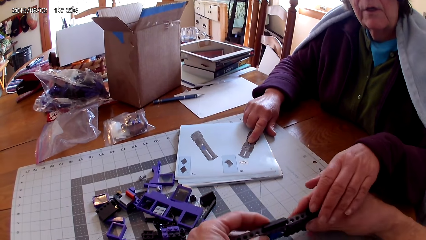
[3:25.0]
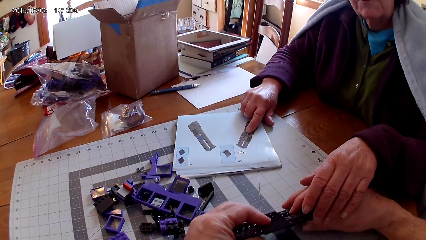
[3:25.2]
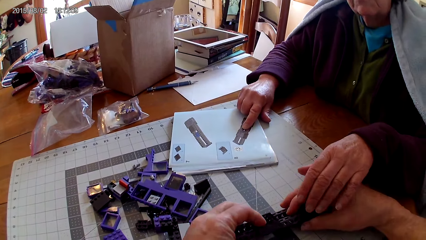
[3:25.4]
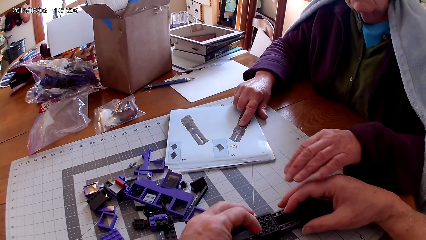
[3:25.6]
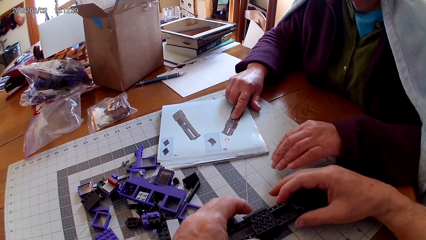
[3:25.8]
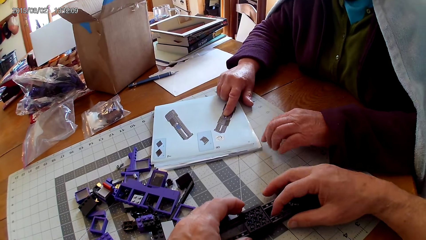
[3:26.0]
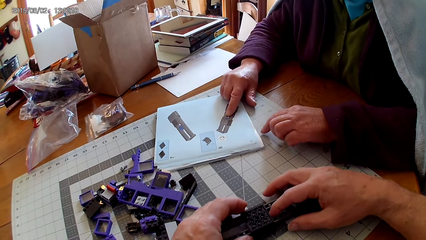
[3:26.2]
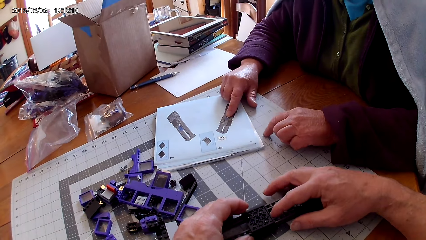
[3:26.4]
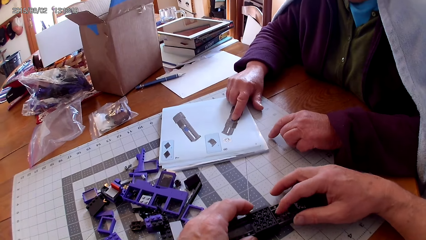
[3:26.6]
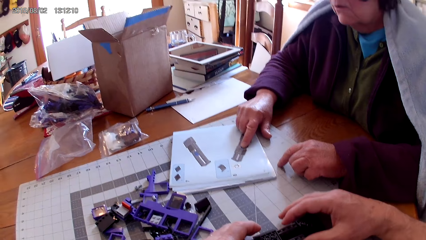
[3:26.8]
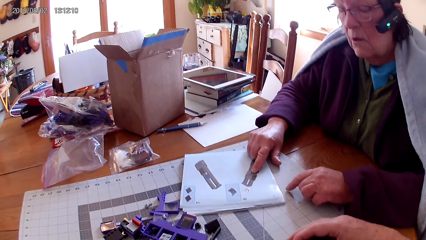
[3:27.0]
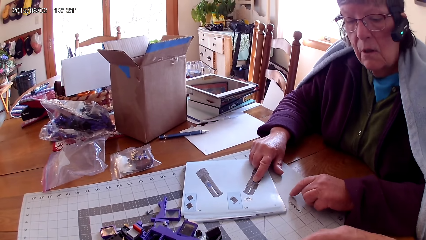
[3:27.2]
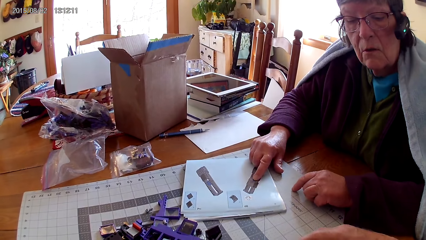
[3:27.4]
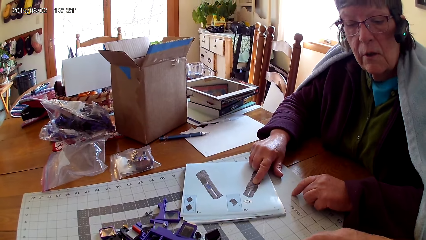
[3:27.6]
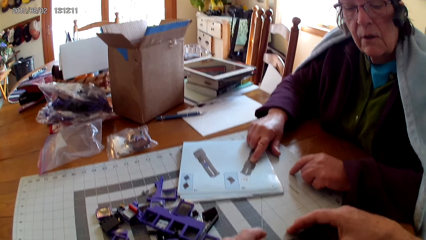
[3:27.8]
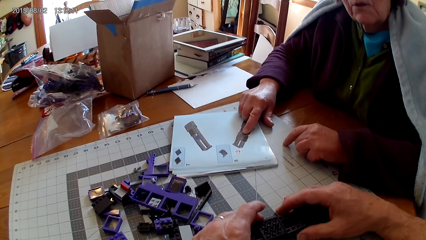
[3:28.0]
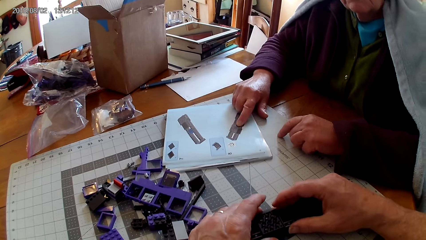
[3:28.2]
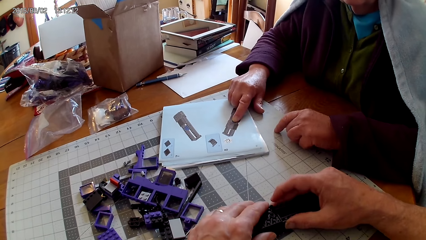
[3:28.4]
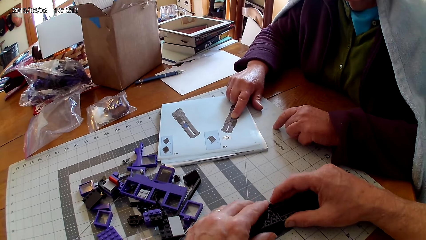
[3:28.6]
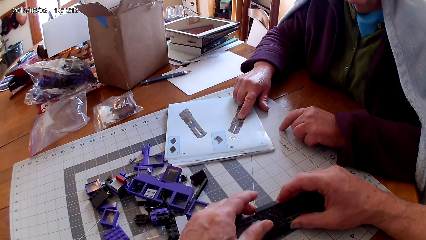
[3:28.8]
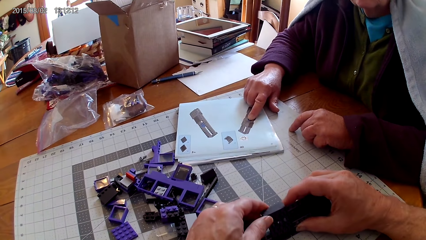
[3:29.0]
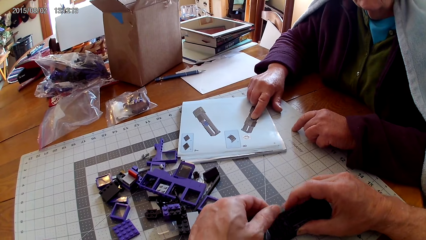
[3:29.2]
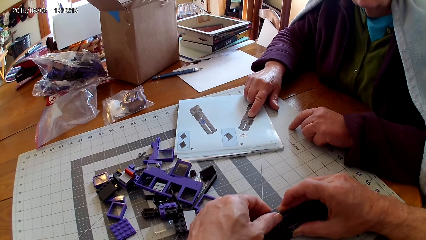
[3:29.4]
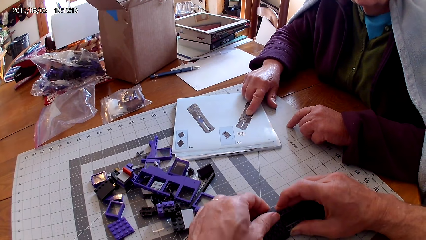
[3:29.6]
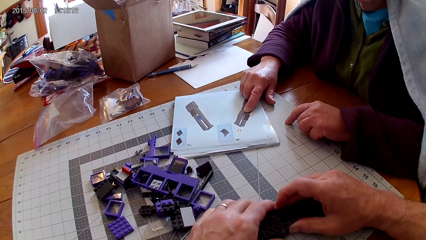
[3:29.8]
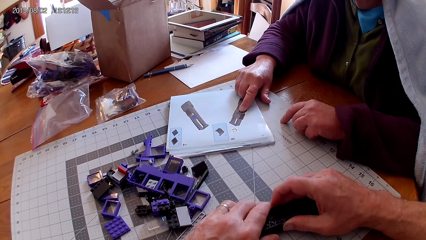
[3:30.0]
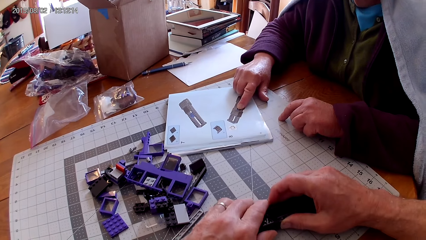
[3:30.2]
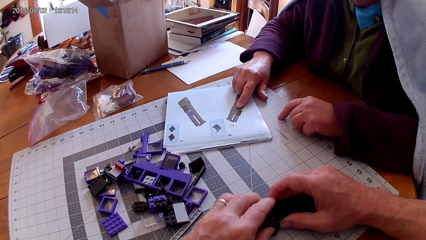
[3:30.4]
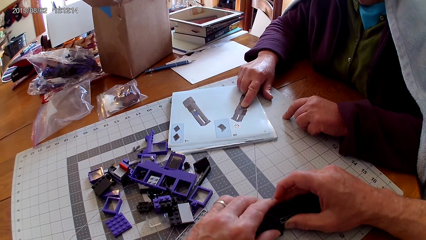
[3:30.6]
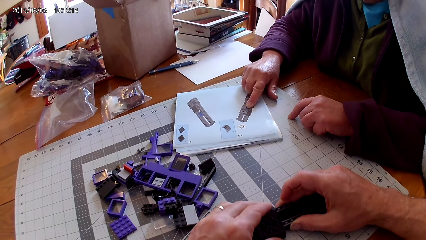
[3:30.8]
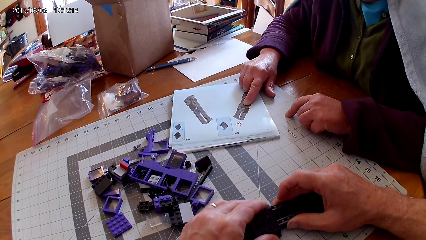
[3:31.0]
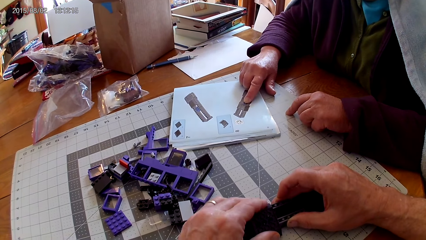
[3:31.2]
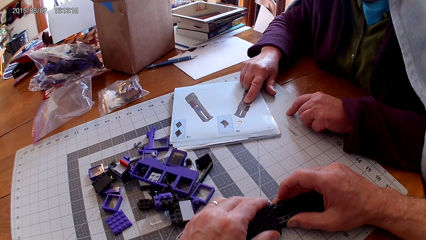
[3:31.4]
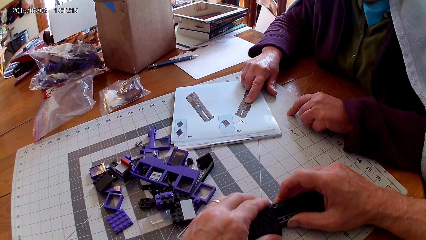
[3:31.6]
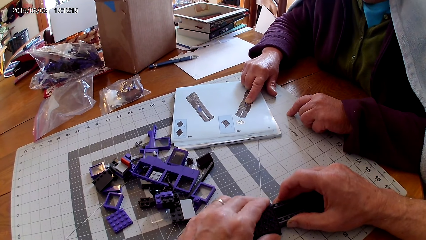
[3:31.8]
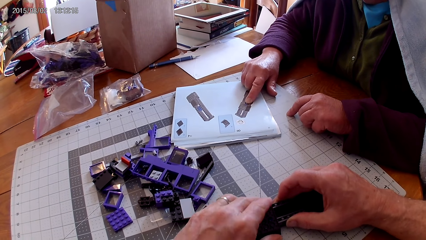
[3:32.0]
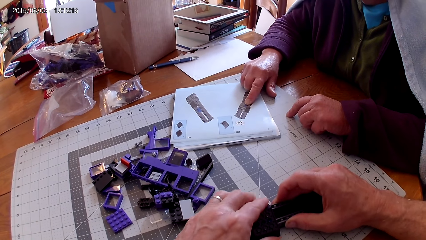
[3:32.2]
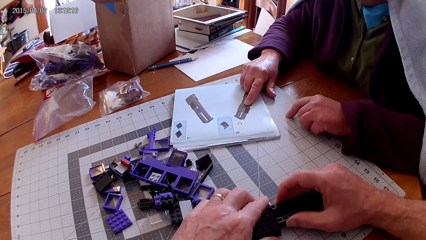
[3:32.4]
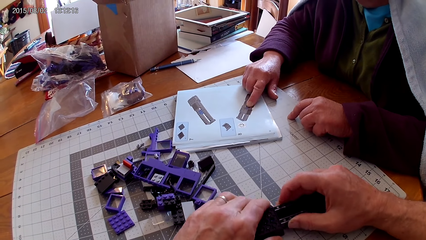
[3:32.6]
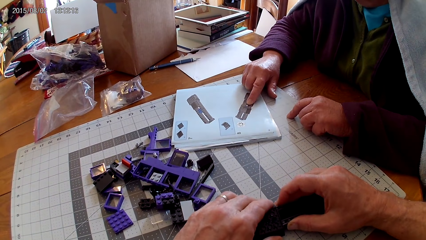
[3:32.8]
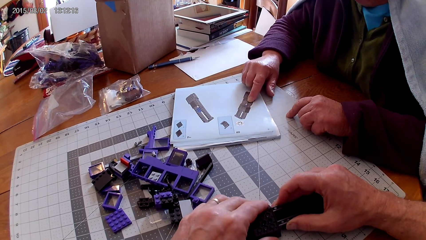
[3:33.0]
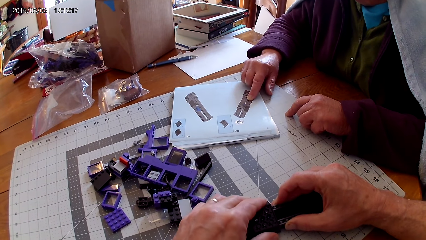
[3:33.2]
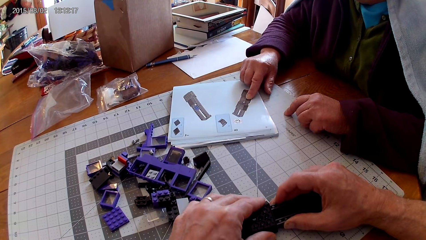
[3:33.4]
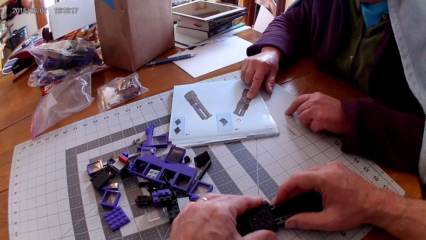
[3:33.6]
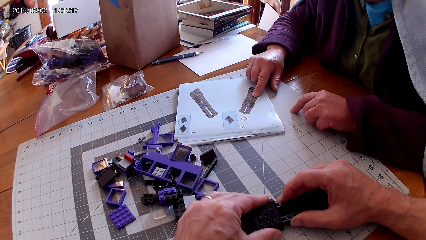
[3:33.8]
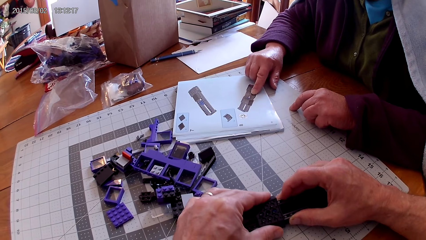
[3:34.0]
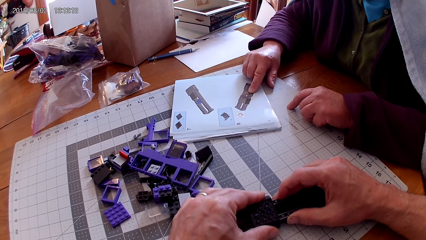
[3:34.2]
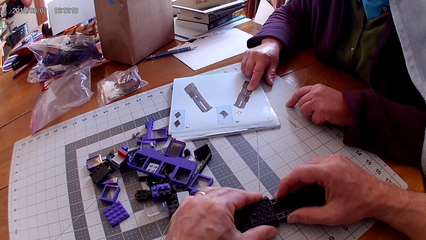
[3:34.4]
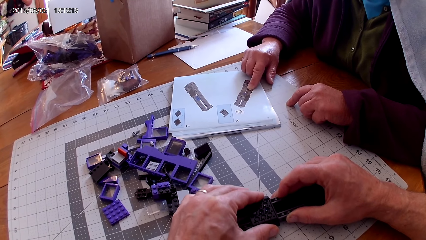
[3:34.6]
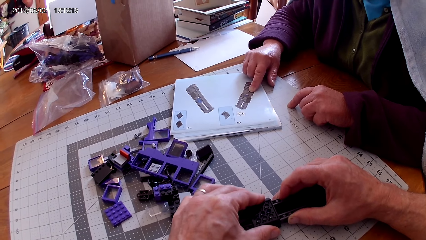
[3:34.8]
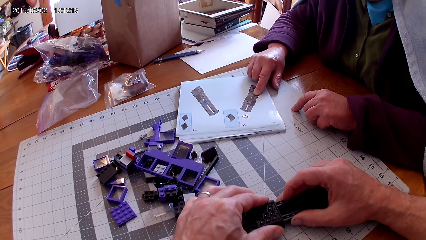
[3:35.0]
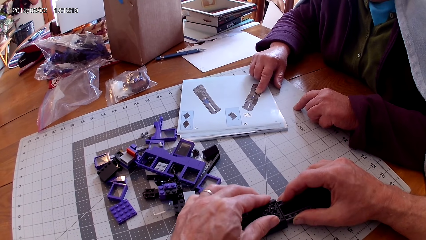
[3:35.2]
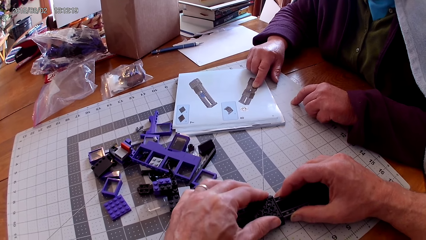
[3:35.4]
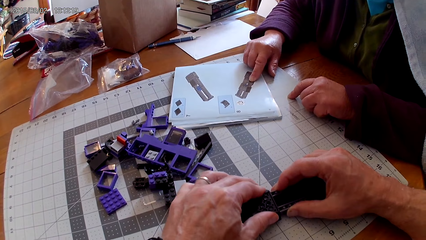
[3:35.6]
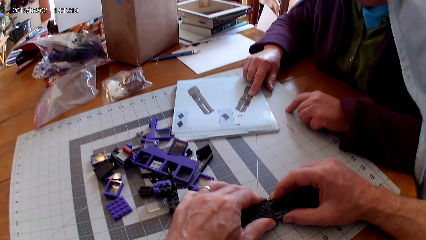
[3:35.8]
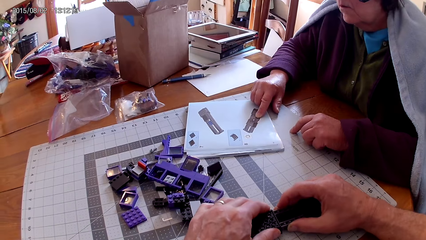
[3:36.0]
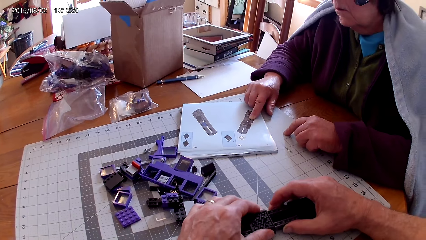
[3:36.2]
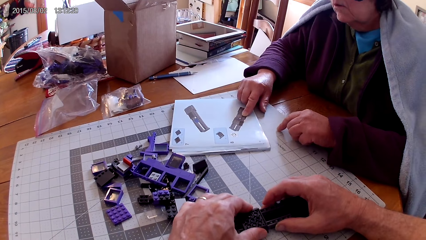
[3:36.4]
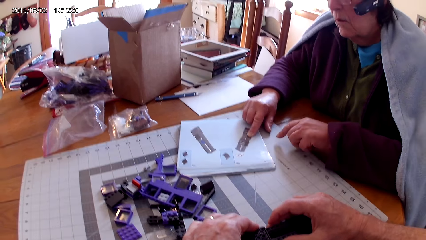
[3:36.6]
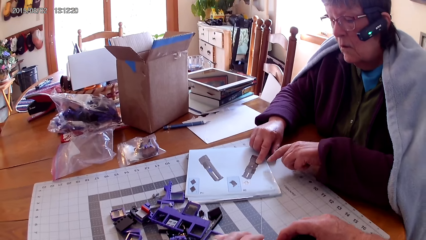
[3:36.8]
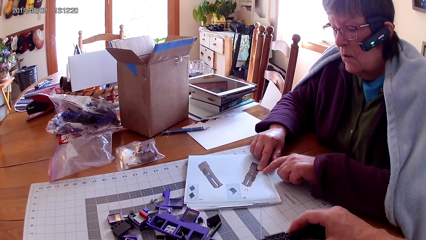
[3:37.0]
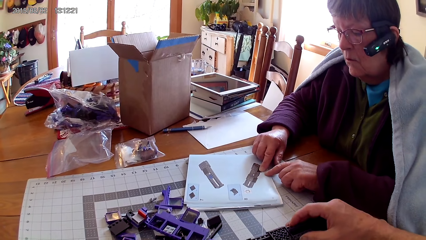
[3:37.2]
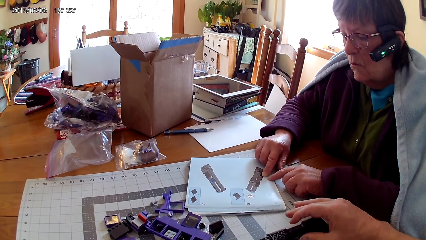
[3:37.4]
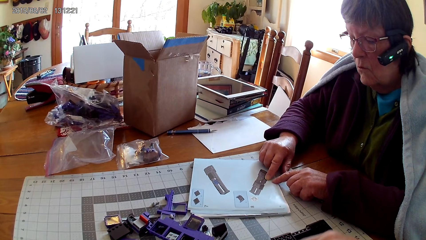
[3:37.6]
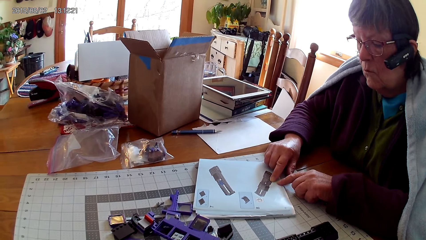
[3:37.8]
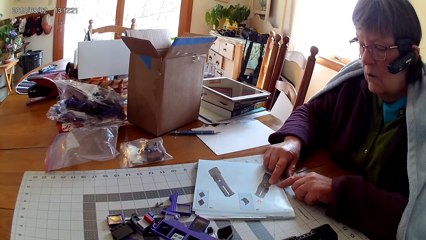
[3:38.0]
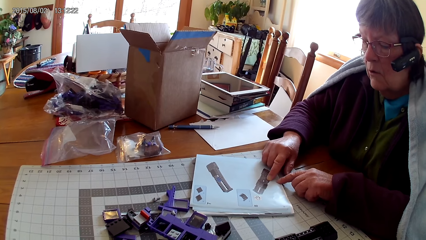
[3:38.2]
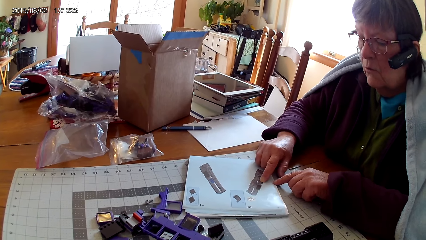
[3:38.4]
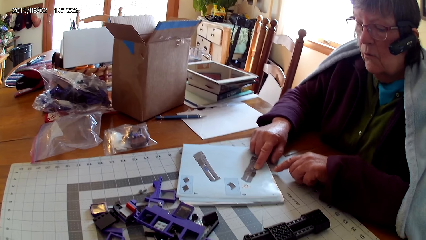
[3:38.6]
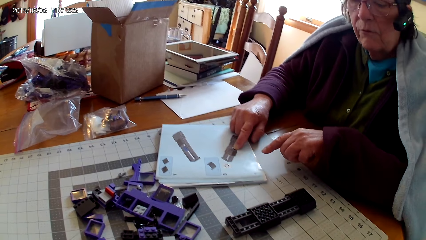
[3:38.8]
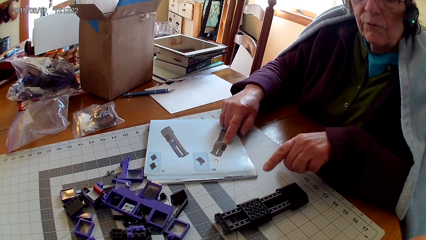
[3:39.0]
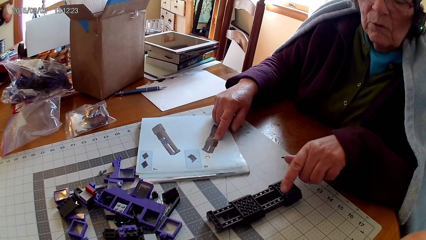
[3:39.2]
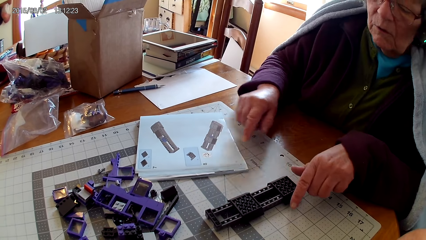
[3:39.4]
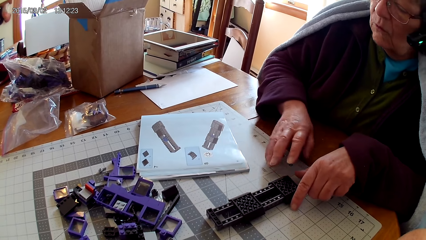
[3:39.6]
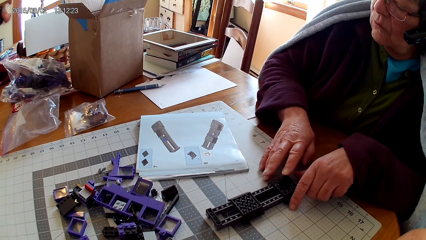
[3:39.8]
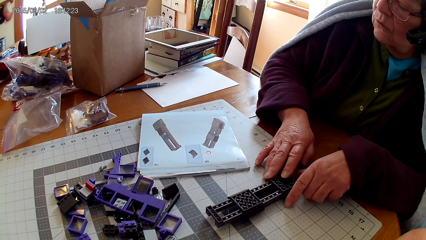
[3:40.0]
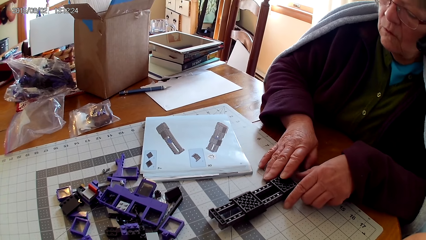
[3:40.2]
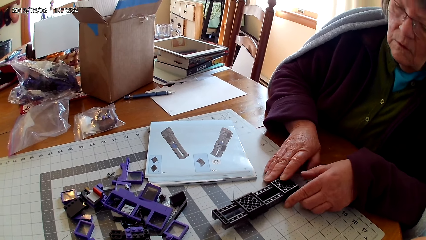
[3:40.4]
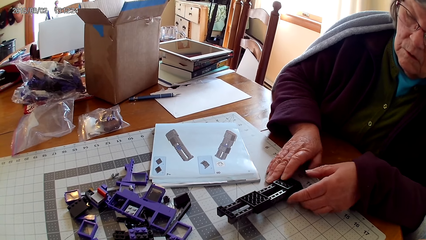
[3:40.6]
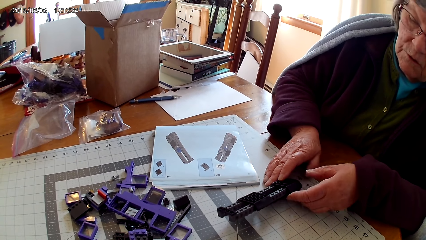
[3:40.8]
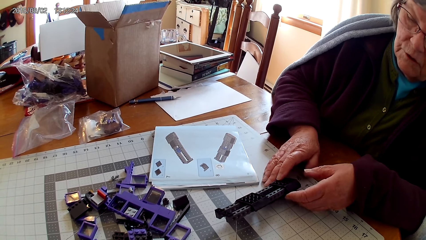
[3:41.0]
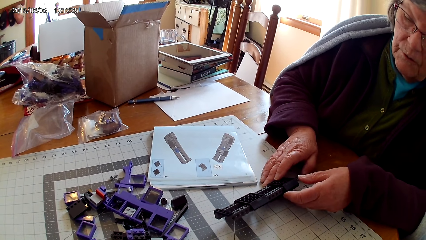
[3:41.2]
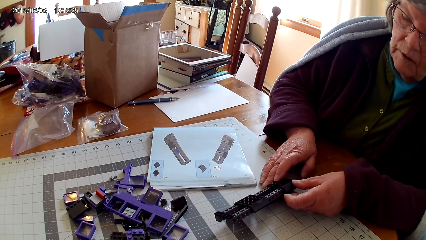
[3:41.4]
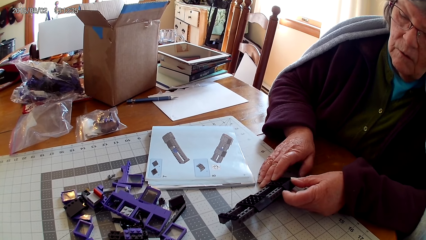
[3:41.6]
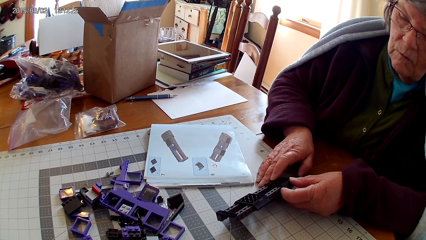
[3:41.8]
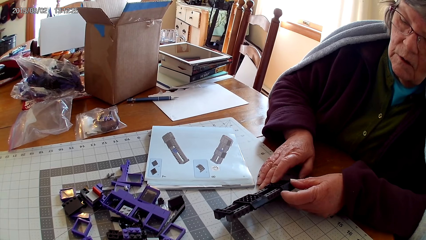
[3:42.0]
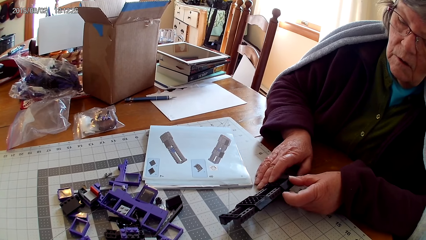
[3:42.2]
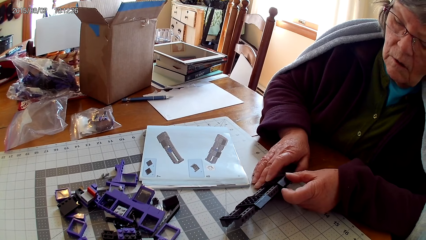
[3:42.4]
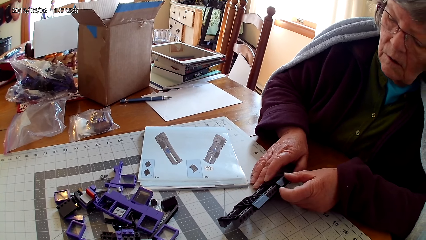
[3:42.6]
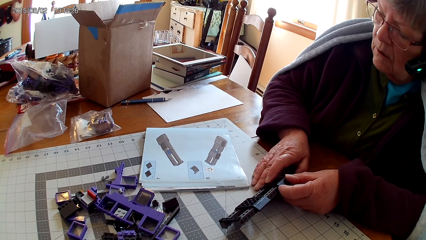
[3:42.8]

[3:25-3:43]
The woman touches the camera wearer's hand. She holds the hand of the camera wearer. She removes her hand from the camera wearer. The camera wearer makes something. The woman points at a picture in the manual with both hands. The camera wearer removes a hand from something. The woman holds a plastic. She takes something. She looks at something.
